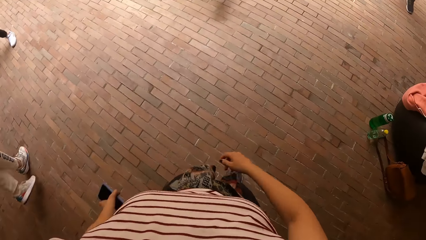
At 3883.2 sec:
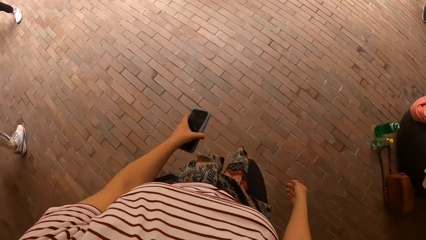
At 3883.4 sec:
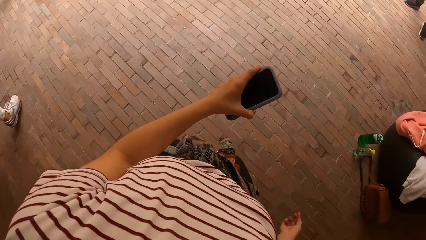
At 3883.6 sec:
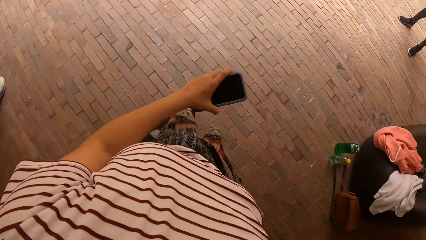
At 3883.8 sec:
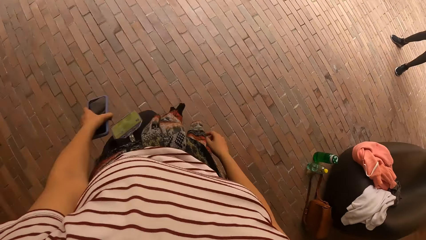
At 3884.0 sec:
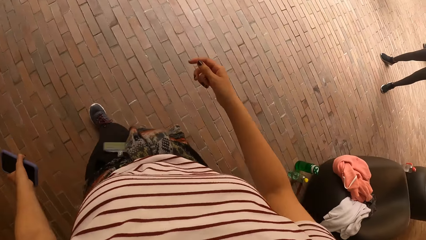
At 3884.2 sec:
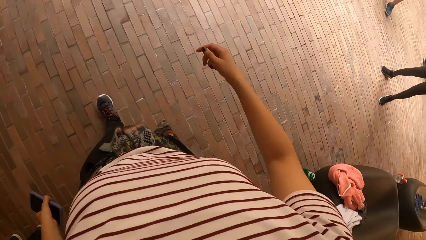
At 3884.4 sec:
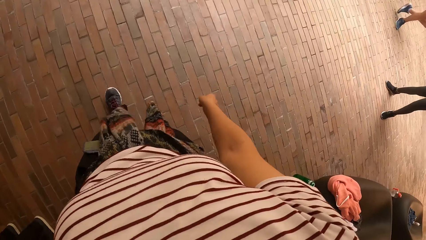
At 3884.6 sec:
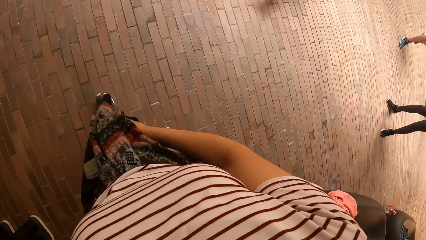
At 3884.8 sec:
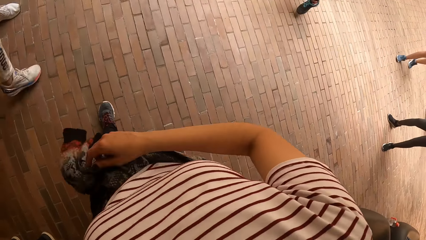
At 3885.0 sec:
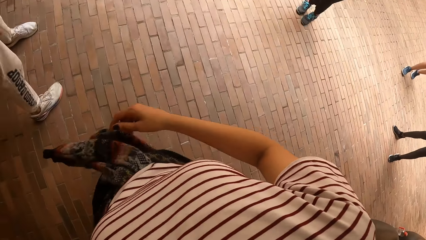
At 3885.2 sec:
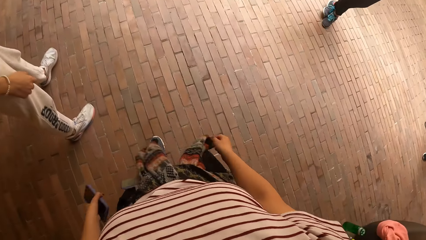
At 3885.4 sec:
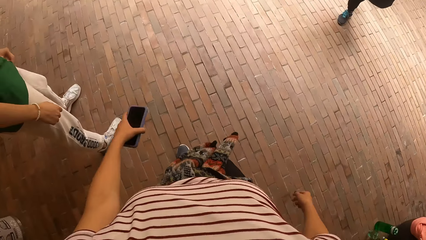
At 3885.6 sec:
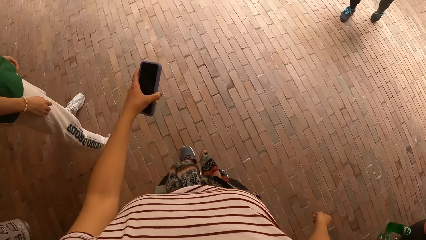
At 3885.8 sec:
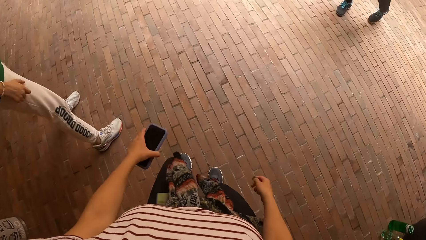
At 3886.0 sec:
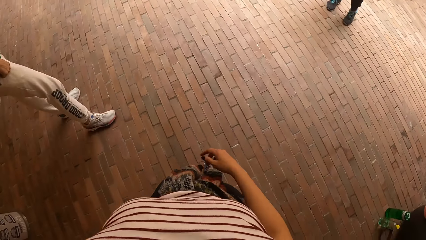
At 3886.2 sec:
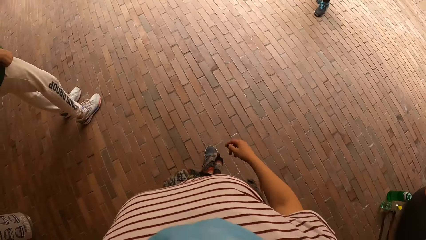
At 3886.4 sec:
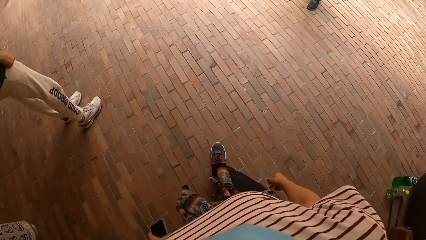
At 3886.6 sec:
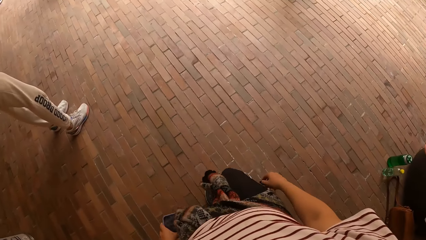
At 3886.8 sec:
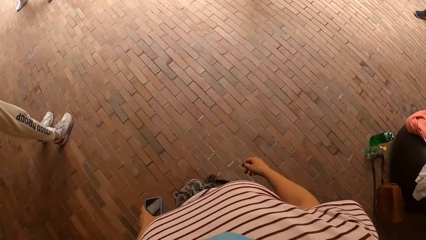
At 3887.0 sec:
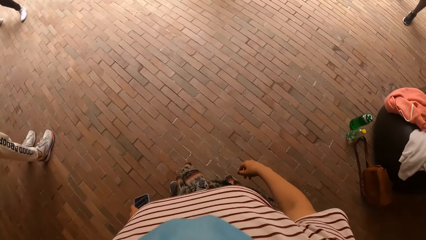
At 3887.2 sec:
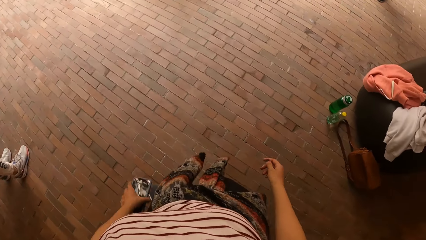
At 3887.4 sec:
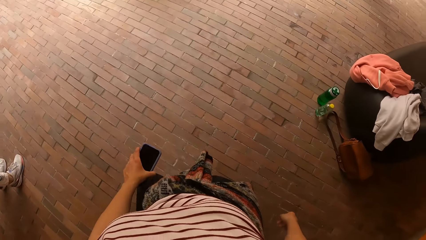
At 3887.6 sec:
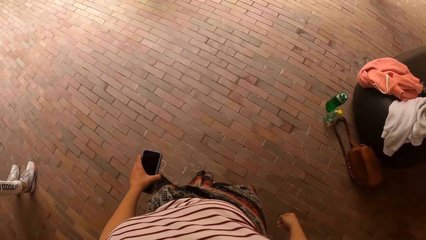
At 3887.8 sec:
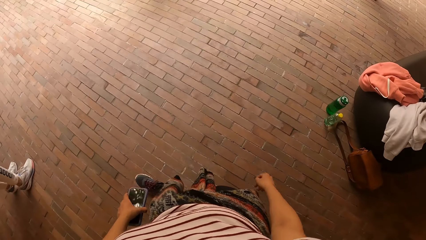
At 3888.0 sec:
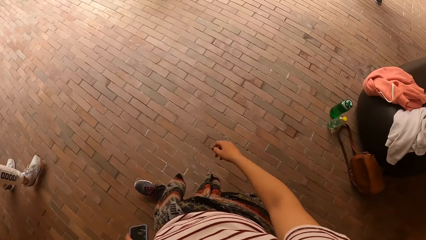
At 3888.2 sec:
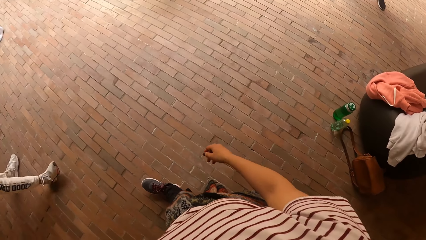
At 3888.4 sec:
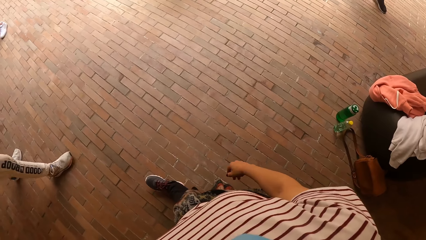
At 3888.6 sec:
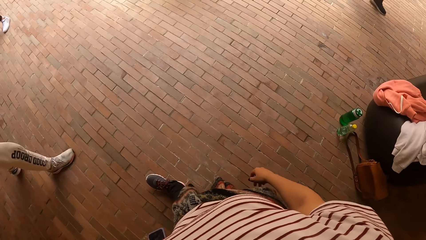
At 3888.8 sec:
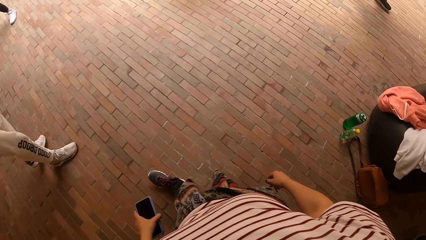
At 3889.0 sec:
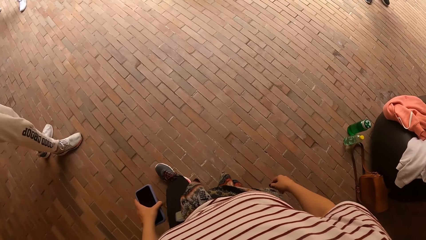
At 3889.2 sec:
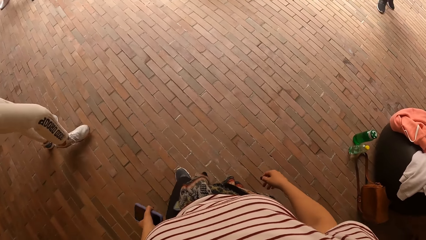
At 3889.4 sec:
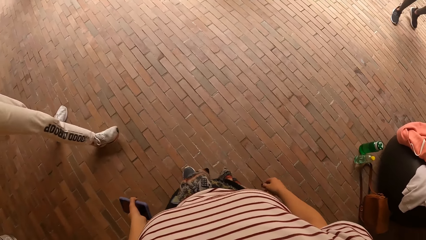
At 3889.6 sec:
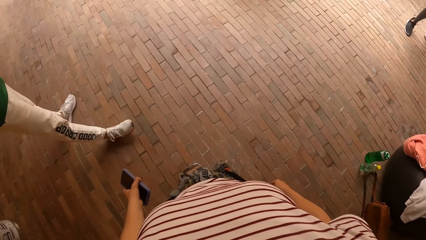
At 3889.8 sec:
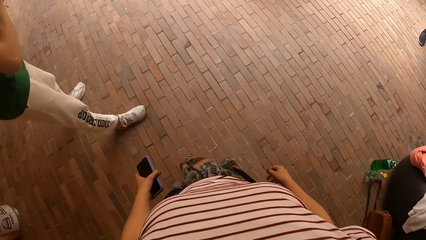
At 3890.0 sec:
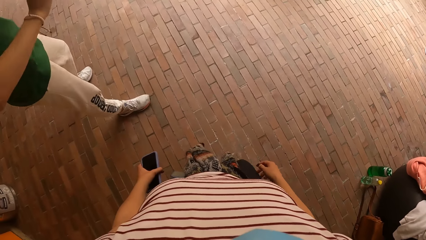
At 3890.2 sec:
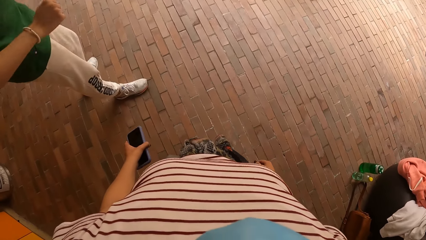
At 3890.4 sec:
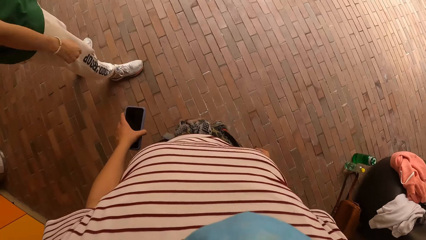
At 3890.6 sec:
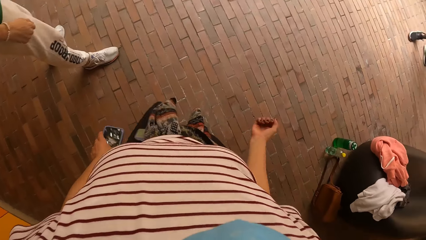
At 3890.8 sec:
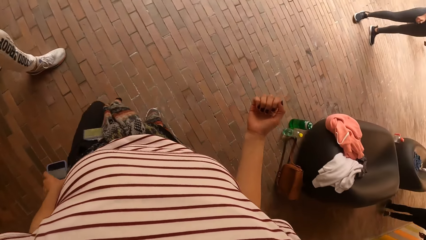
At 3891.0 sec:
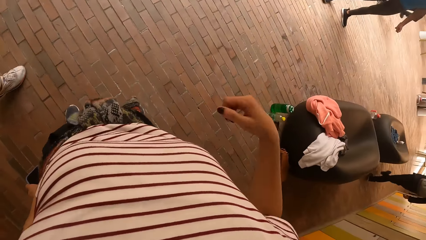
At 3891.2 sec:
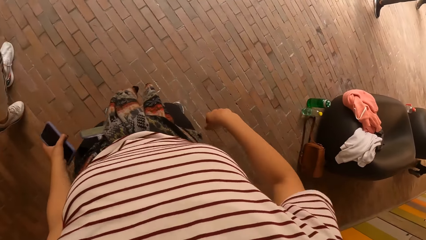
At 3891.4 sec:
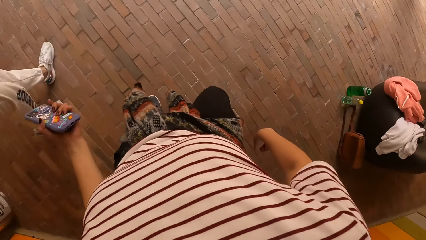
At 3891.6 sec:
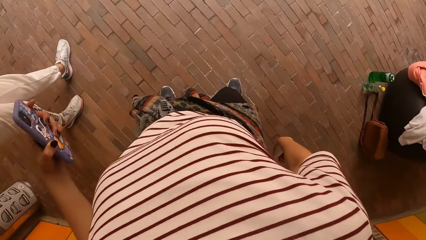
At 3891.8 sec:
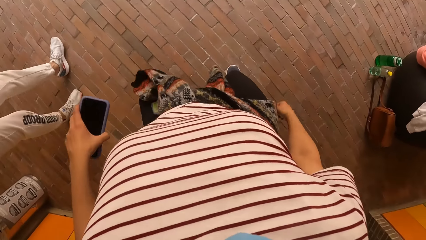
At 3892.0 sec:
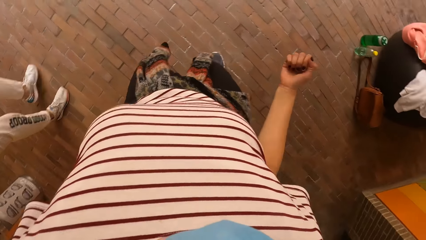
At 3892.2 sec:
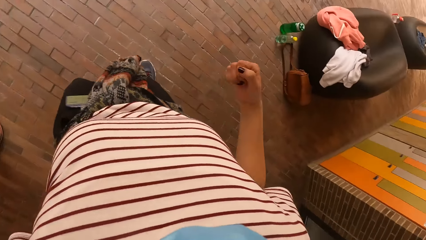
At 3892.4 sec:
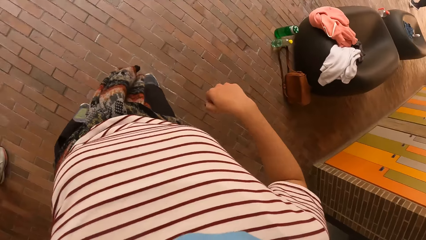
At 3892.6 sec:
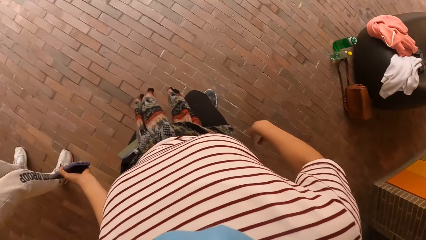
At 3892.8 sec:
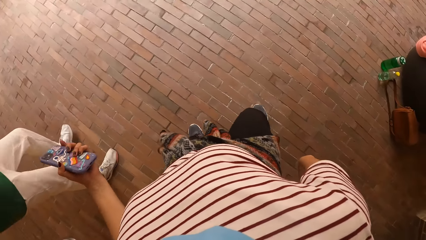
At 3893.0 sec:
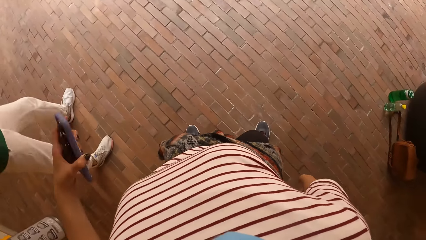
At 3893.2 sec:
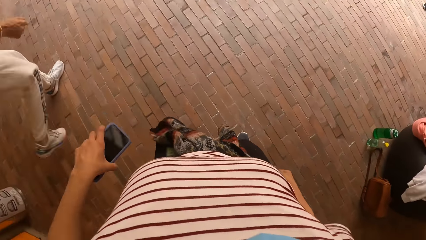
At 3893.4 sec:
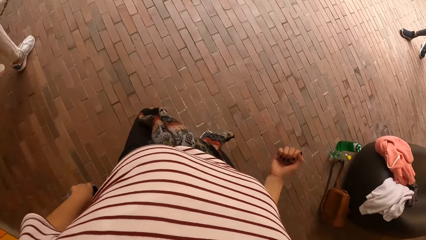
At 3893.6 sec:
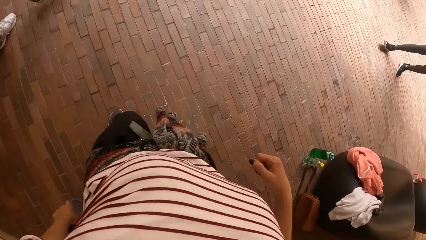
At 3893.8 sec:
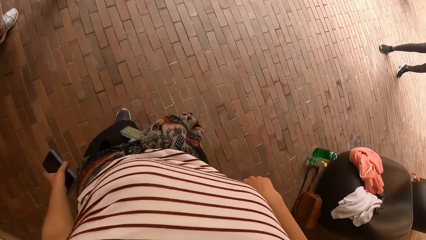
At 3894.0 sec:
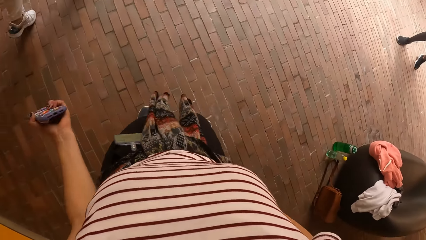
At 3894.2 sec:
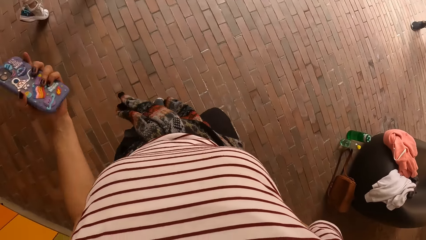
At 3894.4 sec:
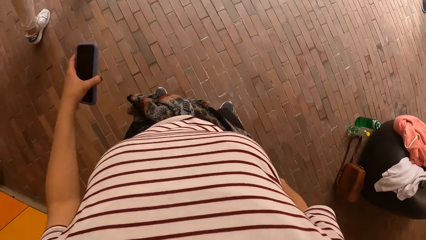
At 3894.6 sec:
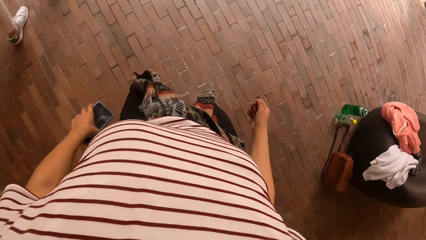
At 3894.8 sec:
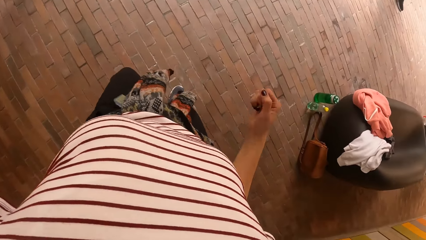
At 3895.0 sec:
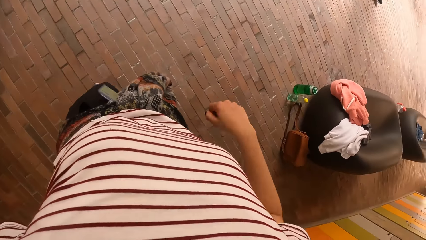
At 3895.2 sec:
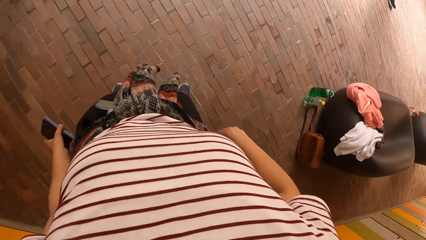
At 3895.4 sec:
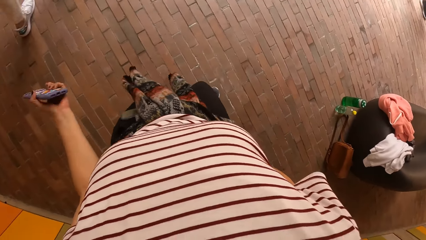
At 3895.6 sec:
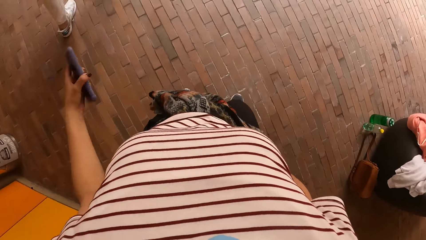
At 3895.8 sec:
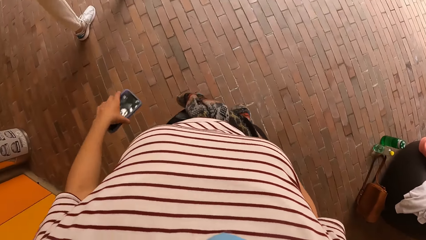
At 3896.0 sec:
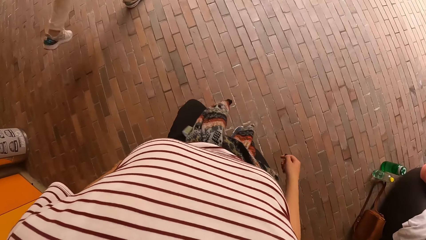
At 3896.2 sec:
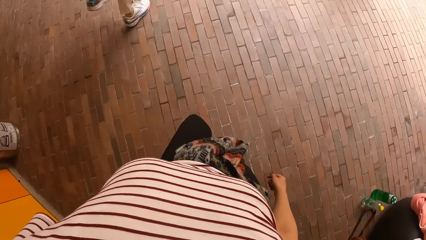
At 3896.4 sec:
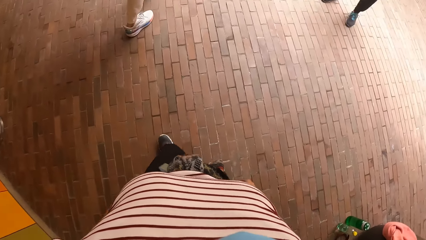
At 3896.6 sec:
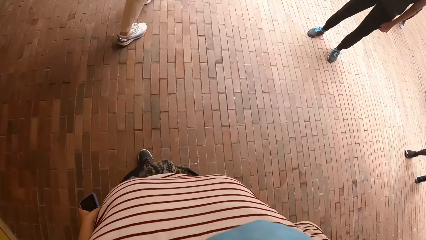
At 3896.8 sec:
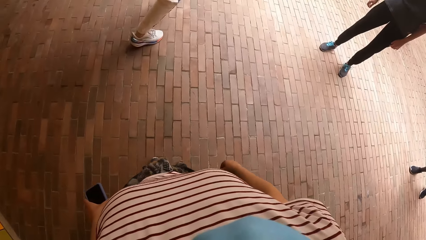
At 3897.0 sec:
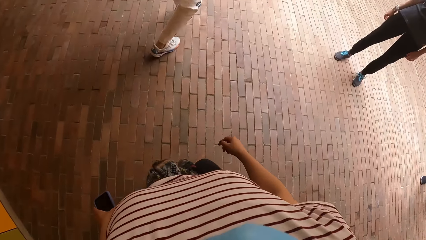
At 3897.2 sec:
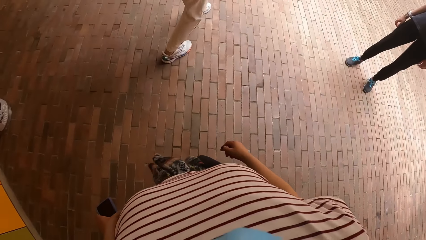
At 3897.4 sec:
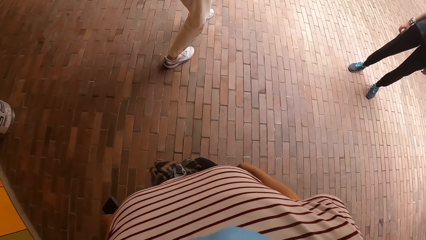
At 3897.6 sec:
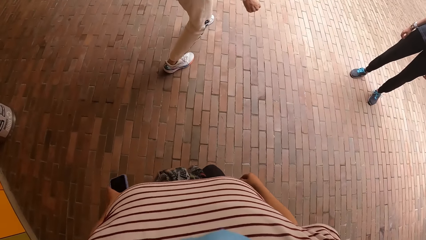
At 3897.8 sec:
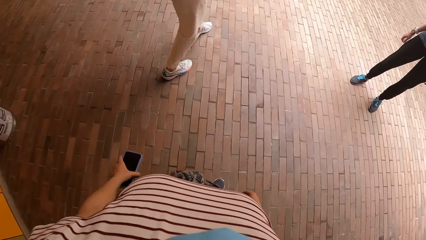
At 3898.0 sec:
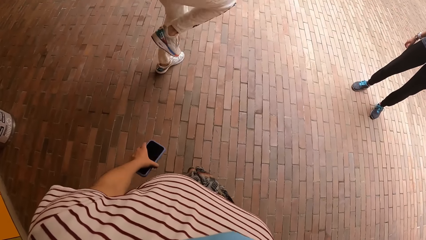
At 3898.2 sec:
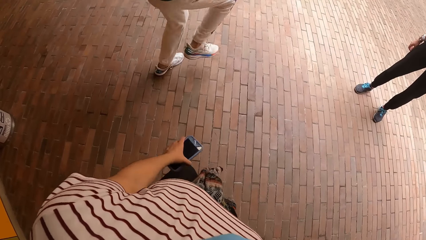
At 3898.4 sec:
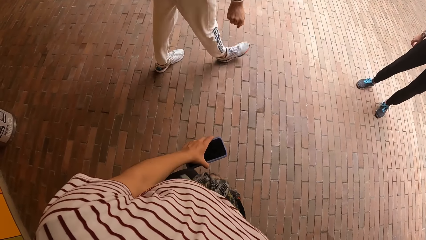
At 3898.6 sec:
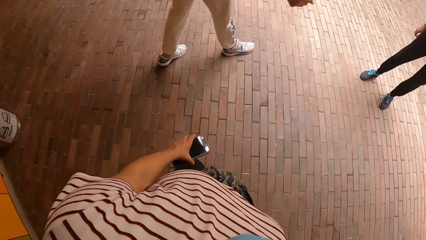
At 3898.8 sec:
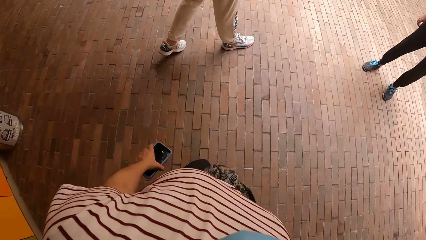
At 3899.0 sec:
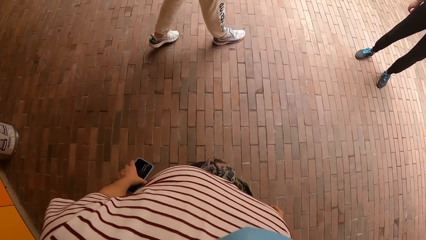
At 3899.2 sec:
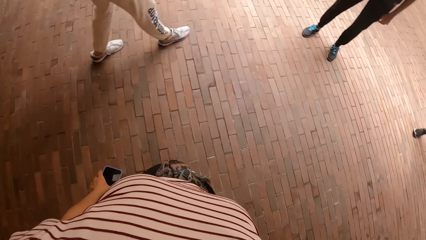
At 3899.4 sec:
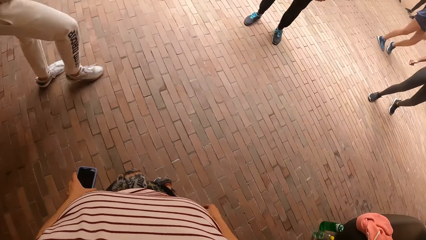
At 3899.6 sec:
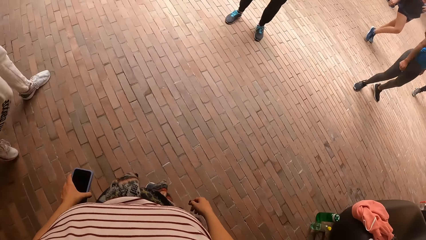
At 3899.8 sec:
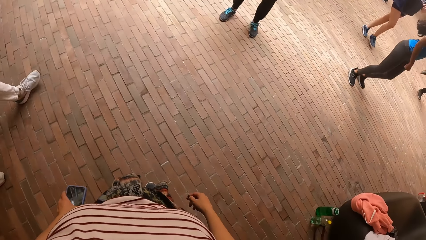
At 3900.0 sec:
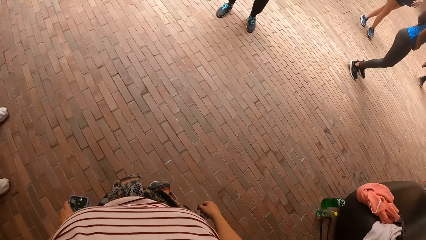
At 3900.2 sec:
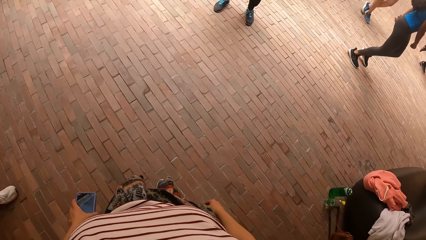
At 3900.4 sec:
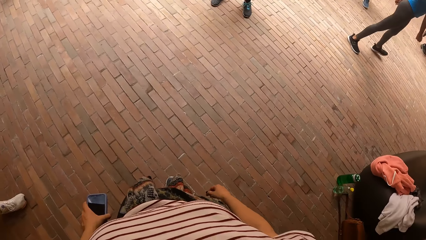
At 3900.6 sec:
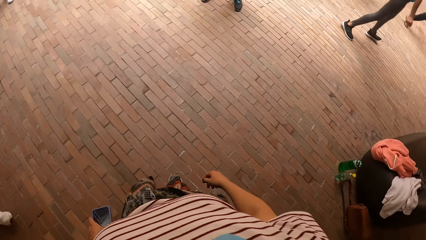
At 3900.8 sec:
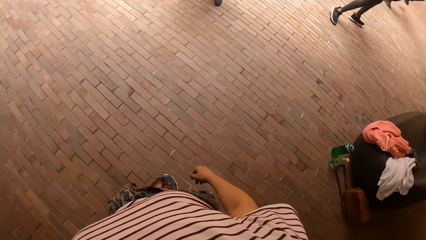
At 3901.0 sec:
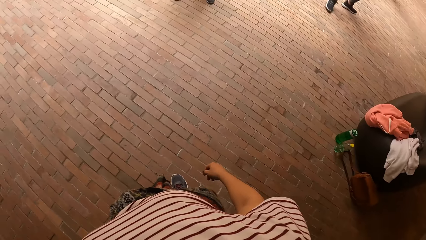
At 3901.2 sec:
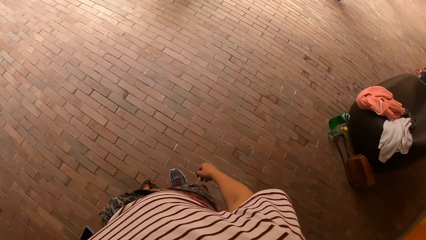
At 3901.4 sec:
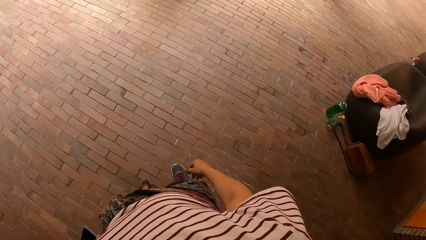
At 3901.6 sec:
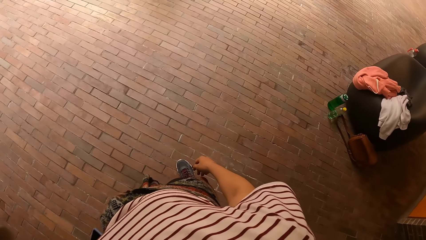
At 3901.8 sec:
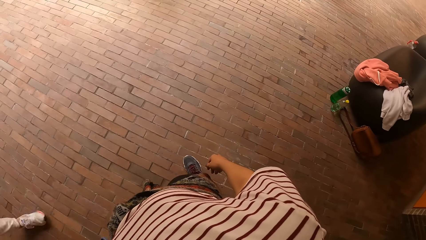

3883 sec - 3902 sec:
A man dances in front of the group of people. The camera wearer looks around. She dances with the phone in her left hand in front of the group of people. She looks around.
